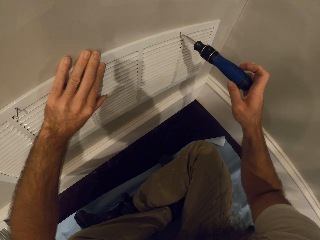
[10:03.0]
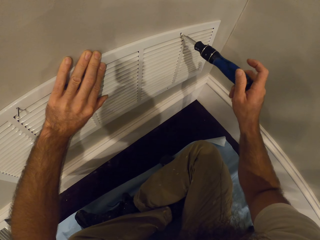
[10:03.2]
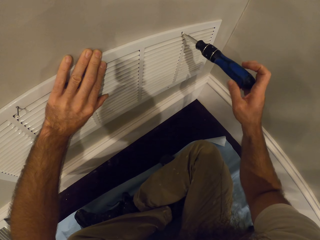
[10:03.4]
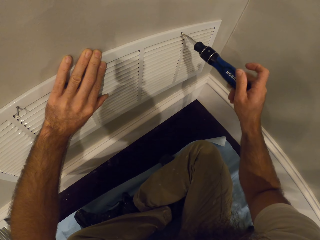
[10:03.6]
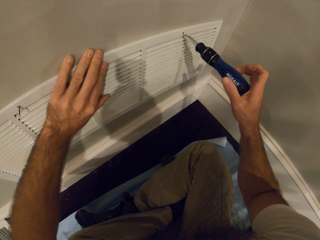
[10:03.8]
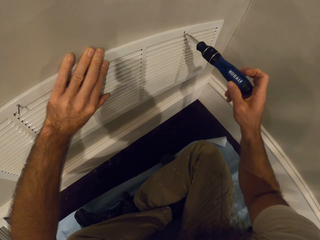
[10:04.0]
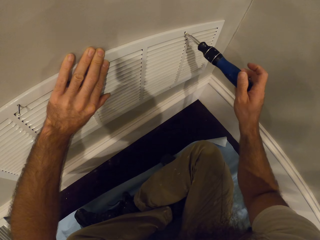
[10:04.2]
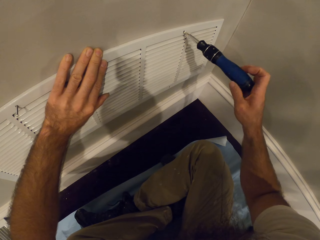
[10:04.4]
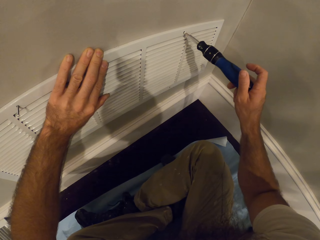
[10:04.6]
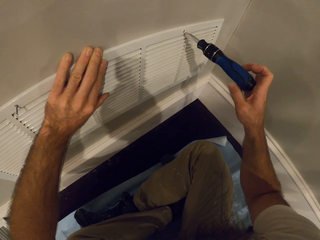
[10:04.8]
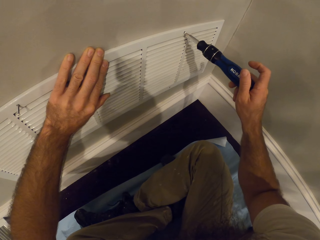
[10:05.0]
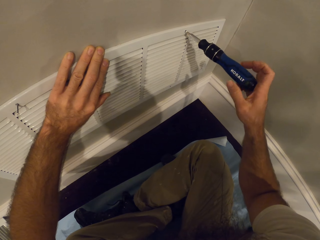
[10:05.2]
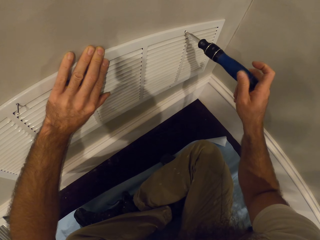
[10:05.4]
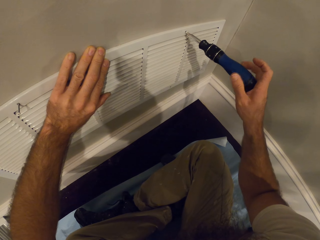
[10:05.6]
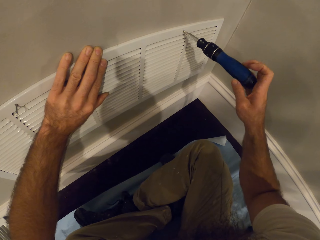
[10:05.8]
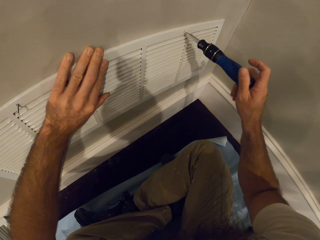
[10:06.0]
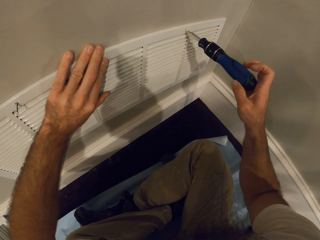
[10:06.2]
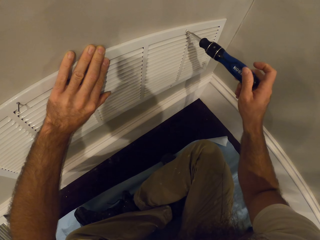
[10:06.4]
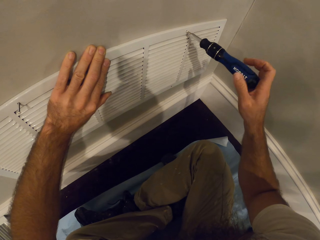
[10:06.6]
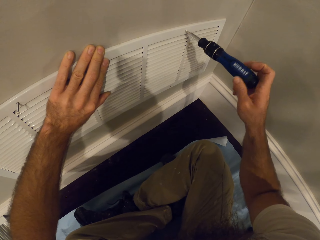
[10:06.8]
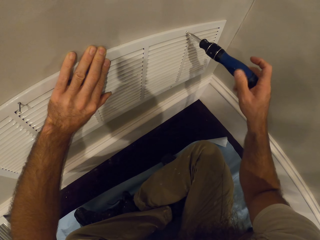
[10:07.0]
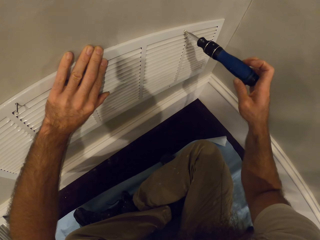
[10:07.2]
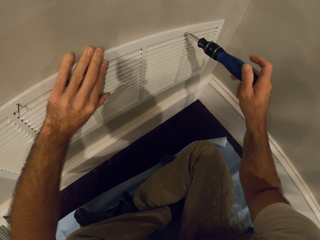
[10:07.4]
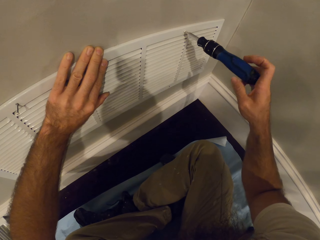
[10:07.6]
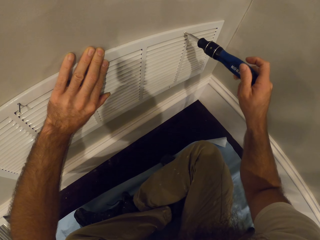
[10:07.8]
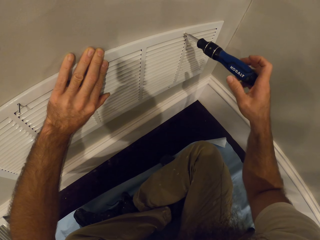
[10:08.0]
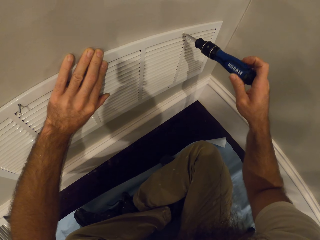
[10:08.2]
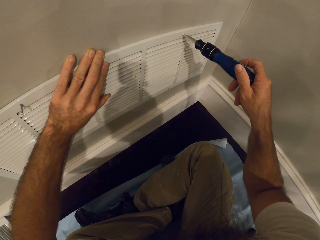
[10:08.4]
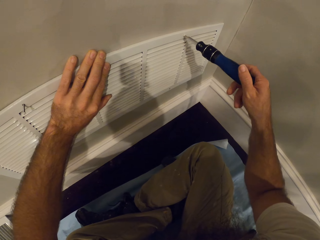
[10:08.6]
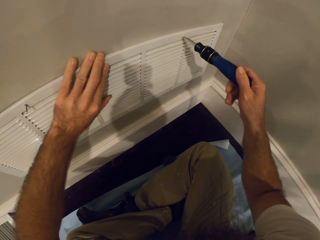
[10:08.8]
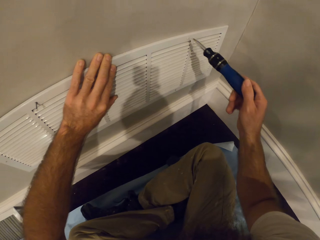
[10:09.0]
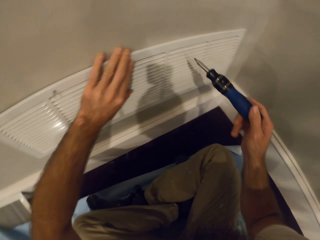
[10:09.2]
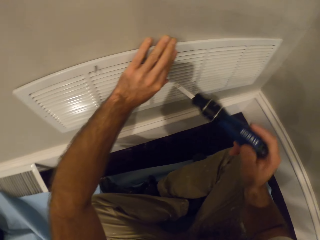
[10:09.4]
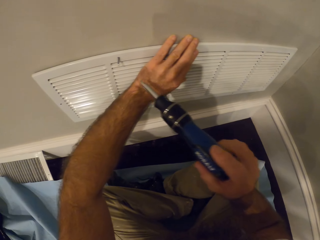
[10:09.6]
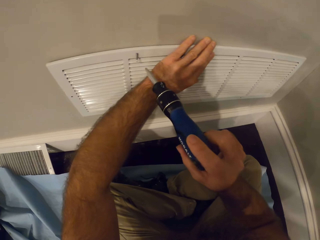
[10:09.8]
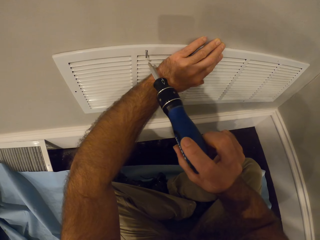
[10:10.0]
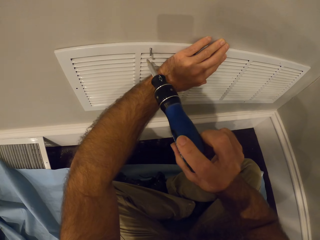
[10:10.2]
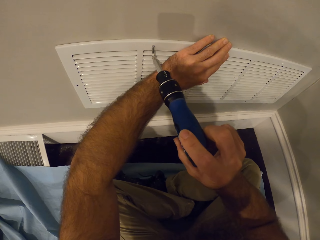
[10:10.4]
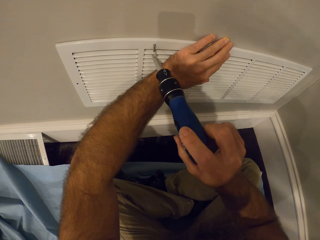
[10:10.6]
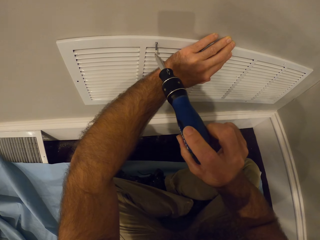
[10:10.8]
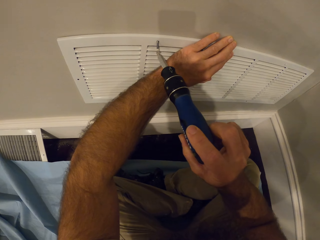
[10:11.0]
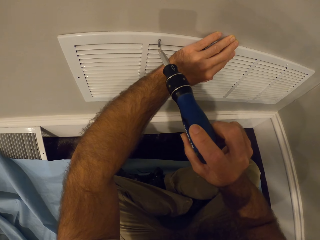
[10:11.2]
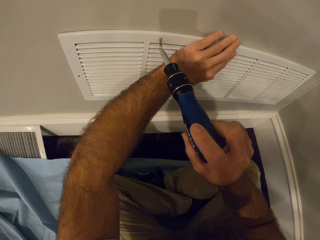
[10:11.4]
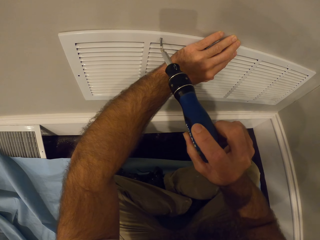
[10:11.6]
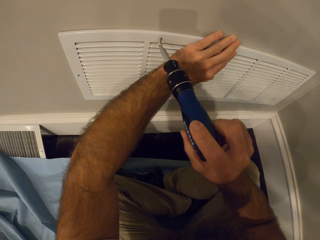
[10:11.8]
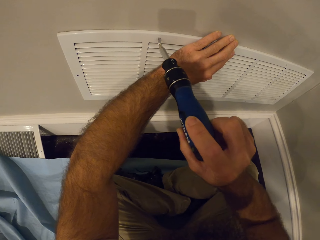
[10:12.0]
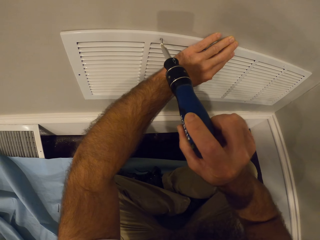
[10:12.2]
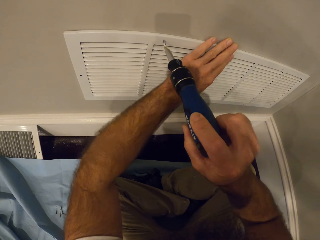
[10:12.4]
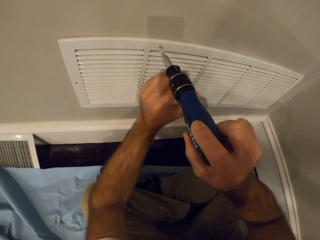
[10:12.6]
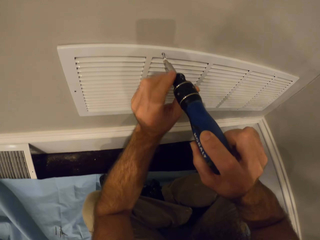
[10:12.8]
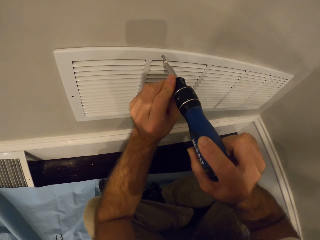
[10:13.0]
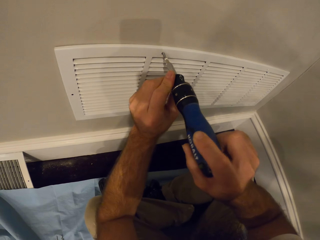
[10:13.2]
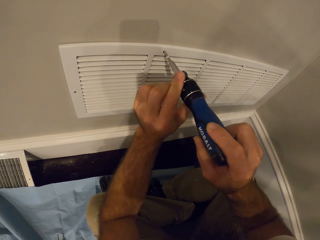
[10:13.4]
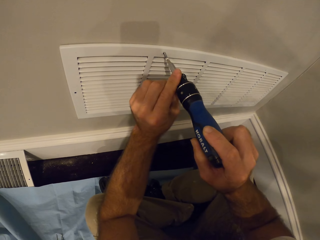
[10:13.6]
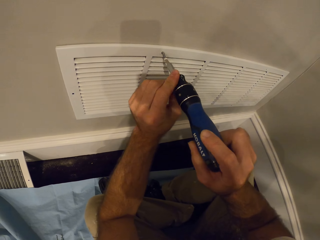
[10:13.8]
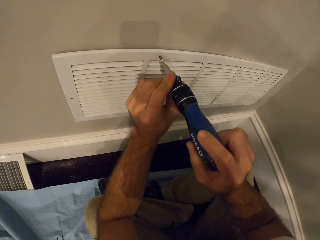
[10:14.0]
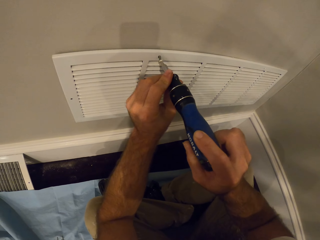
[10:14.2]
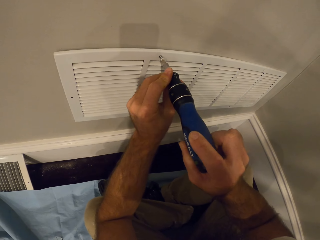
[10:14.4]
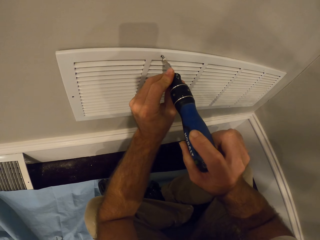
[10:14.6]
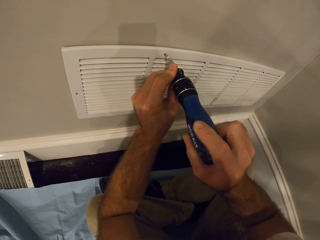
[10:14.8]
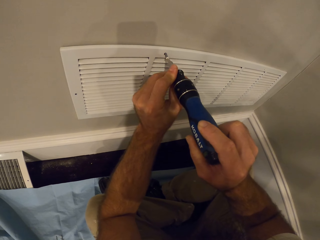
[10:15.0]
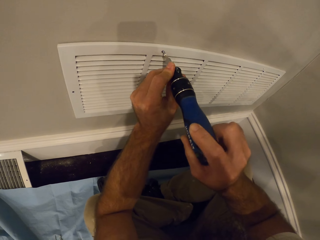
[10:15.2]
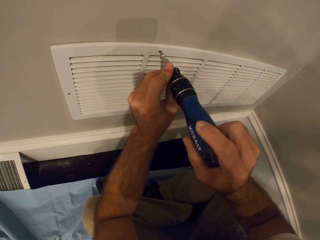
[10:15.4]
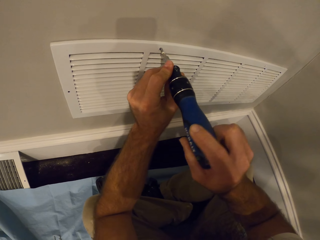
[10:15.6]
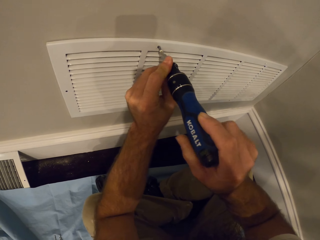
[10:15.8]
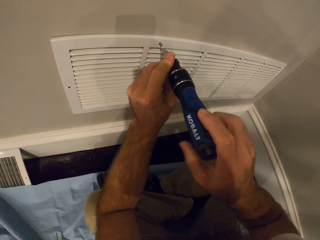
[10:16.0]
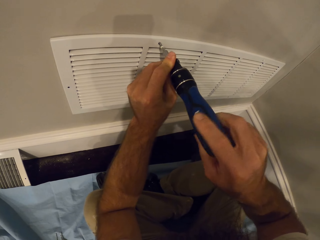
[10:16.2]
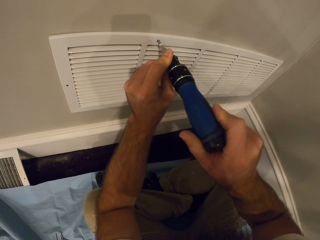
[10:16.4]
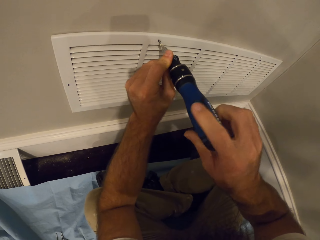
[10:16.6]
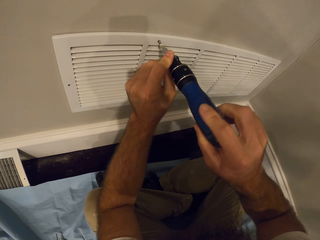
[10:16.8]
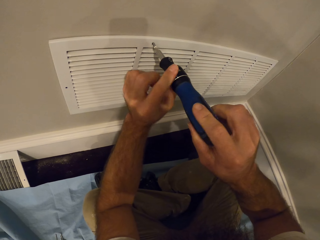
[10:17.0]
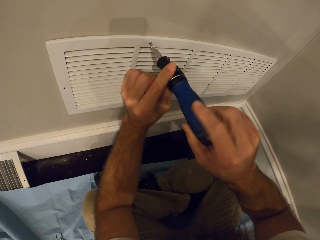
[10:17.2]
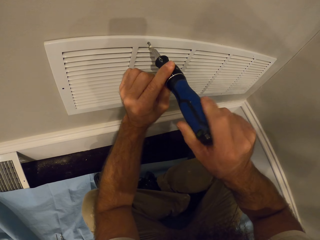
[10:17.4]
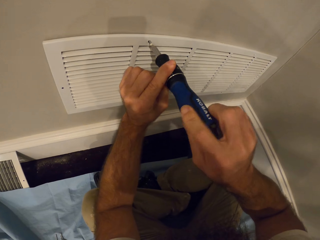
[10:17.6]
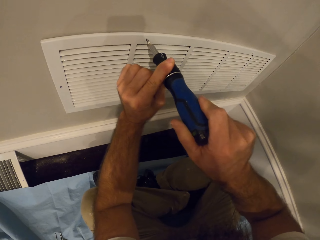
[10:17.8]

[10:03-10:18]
The camera wearer tightens a screw on the vent grille with the screwdriver in his right hand. He holds the screwdriver on the vent grille with both hands. He tightens the screw on the vent grille with the screwdriver in both hands.

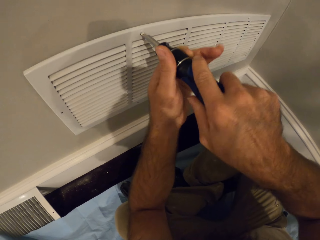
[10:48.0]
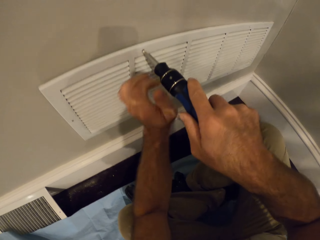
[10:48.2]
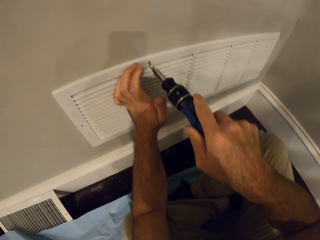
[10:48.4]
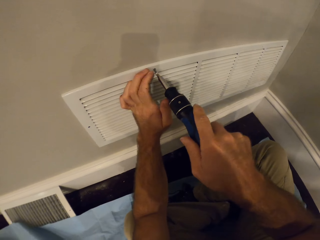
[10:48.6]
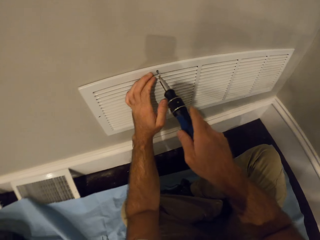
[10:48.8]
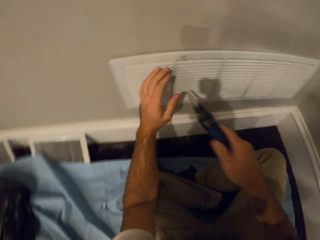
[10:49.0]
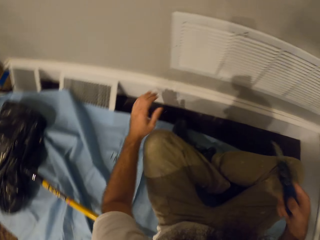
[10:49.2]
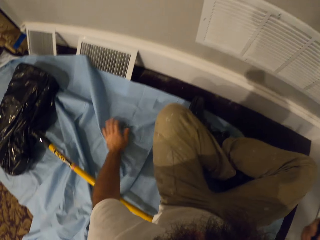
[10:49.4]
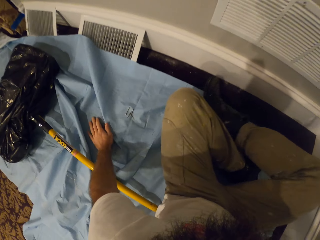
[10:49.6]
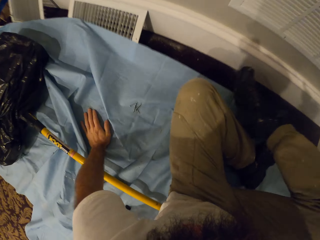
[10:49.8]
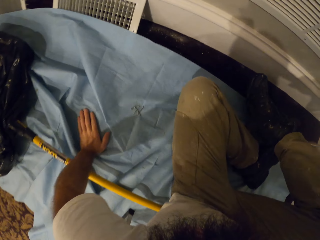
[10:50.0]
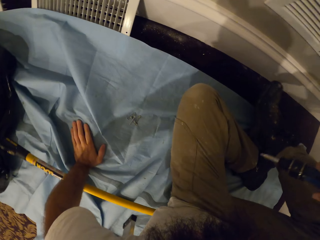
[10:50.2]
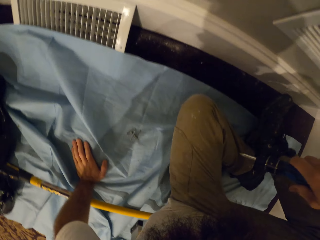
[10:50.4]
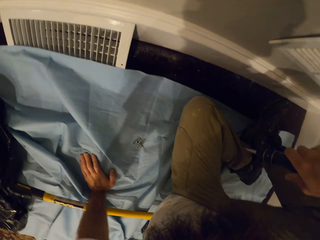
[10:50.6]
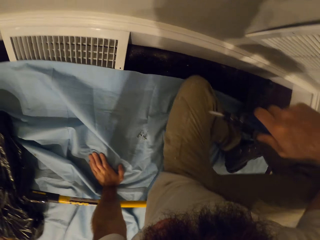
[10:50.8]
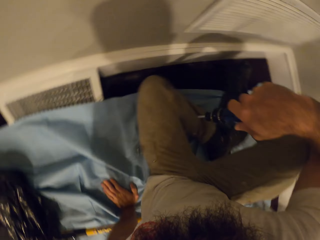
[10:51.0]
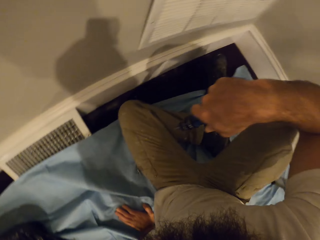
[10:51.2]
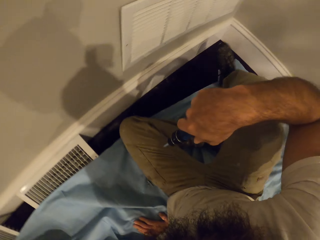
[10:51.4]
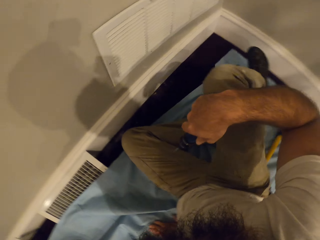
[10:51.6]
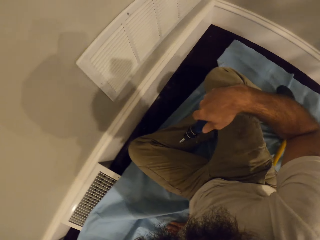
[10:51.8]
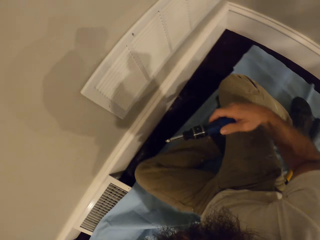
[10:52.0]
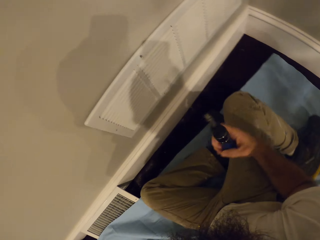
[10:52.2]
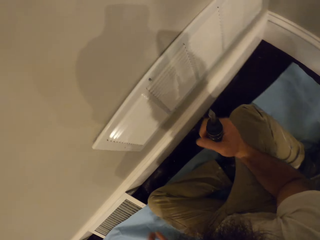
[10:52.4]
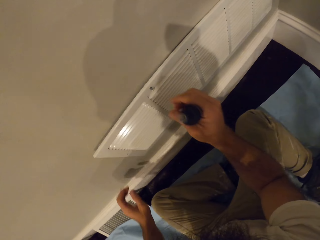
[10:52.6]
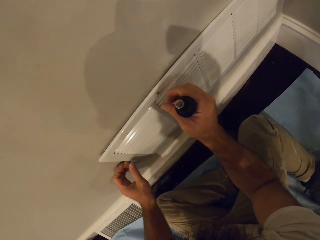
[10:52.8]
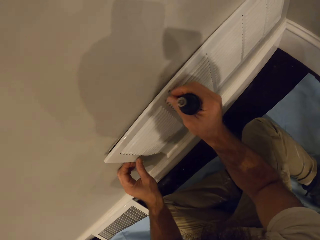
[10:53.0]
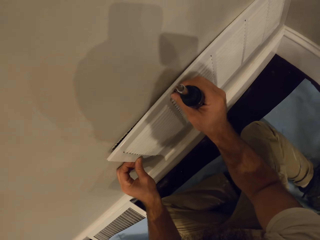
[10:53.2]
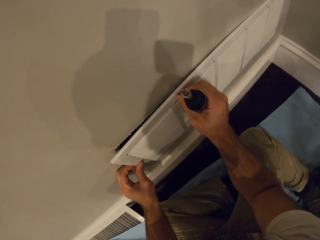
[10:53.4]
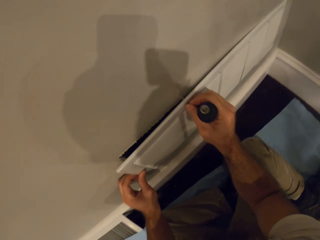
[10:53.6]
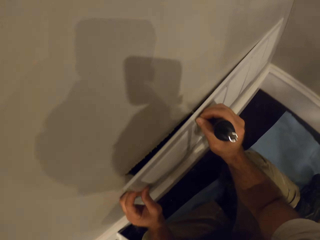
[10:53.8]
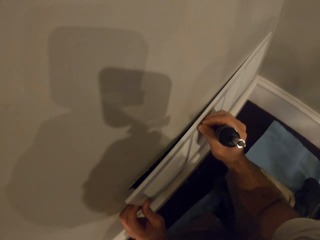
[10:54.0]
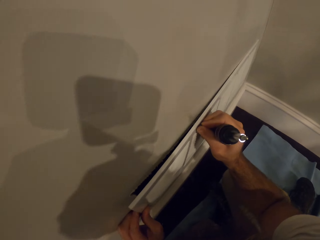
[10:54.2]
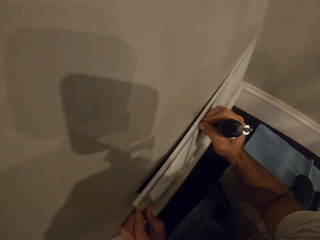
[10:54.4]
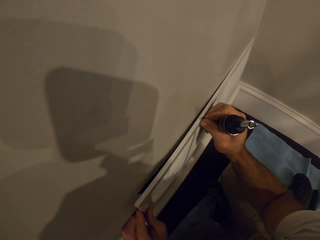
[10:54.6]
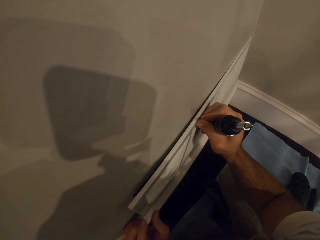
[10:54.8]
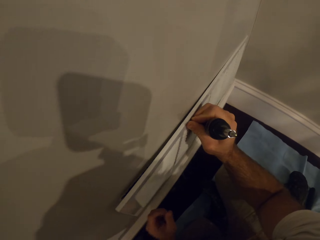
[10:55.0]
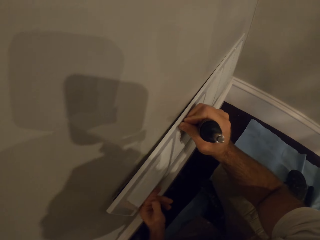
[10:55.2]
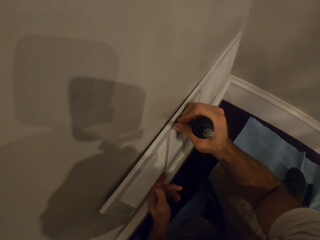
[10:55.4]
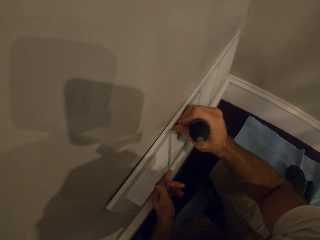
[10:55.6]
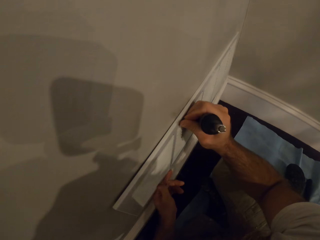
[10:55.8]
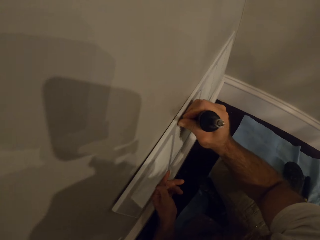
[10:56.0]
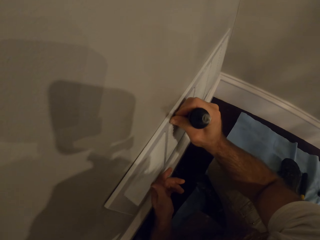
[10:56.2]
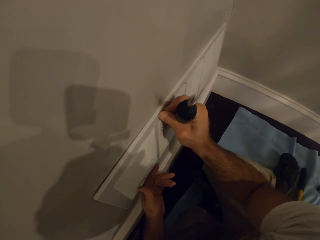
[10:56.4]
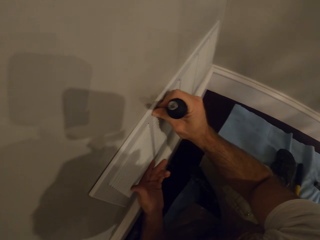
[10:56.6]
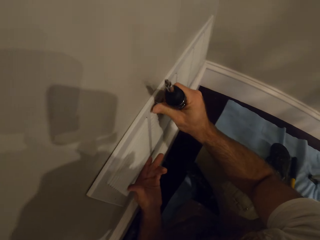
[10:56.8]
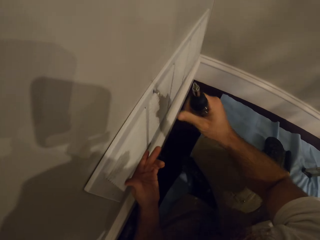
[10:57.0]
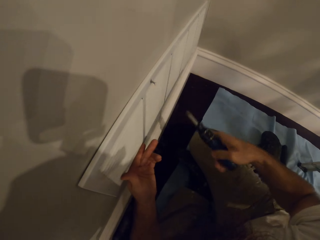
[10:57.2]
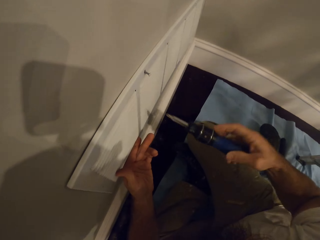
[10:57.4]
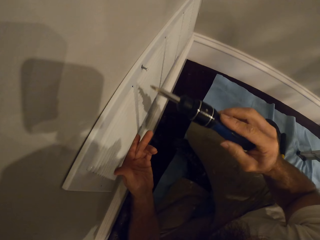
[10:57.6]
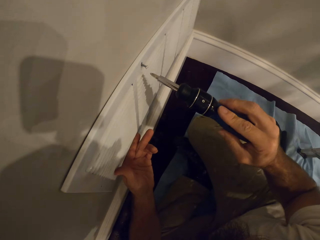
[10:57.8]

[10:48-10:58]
The camera wearer puts his left hand on the floor. He fits the screw in the screw hole of the vent grille on the wall with his right hand. He presses in the screw with the hand. He places his left hand on the vent grille on the wall.
